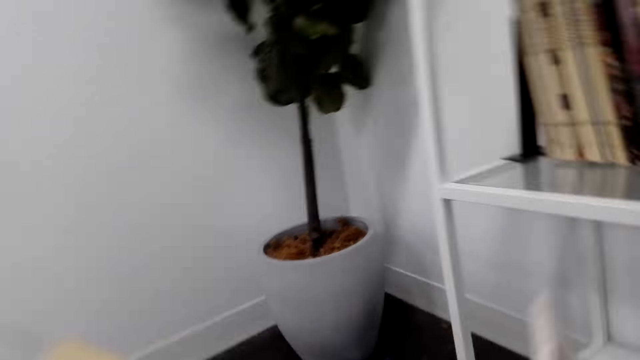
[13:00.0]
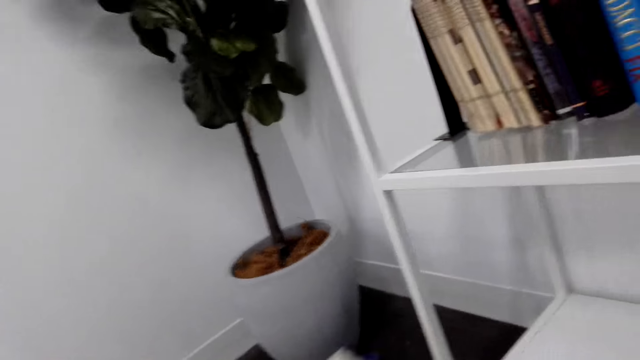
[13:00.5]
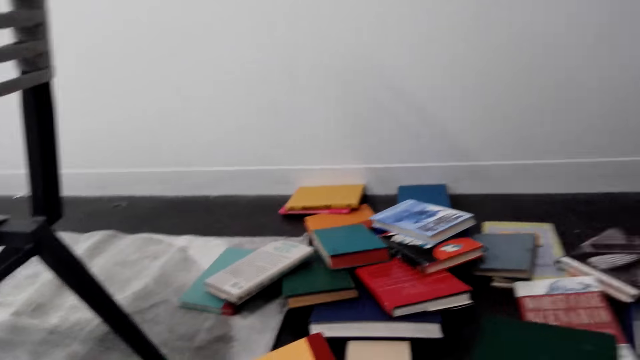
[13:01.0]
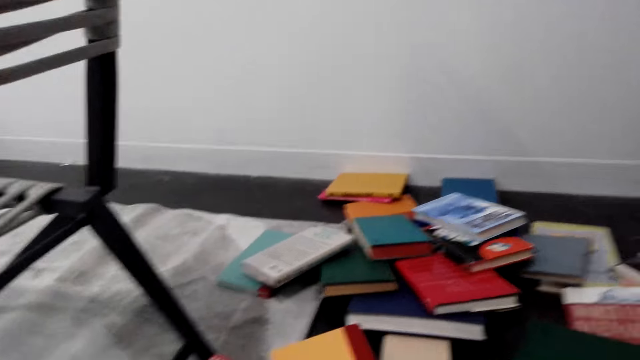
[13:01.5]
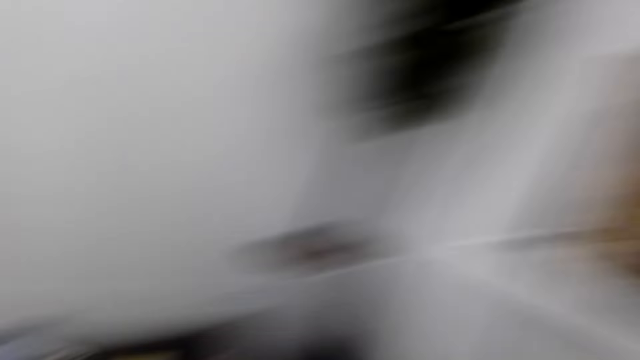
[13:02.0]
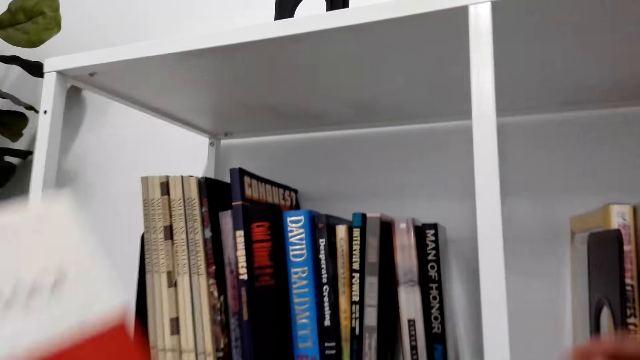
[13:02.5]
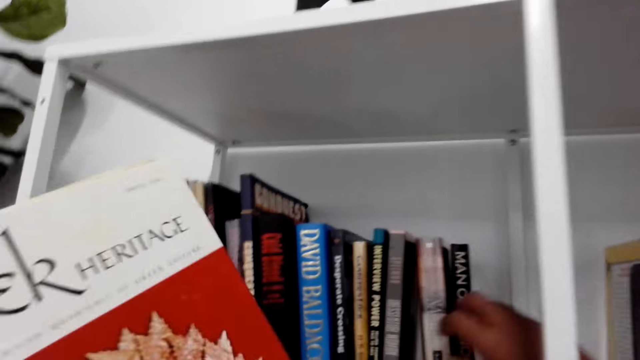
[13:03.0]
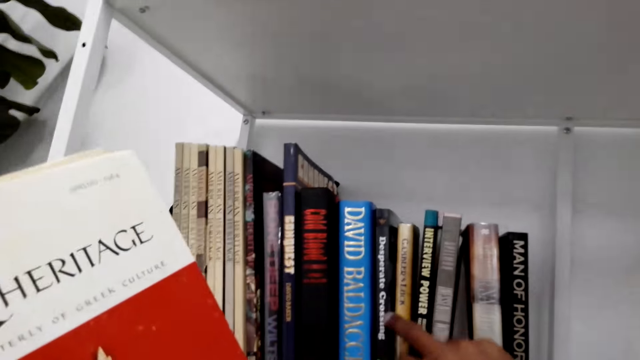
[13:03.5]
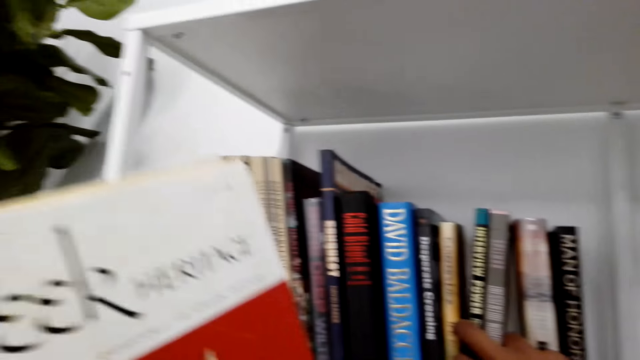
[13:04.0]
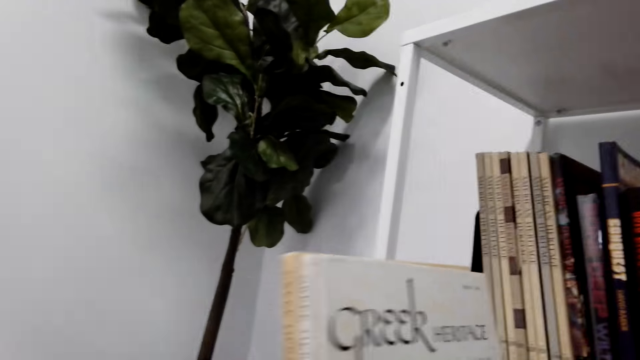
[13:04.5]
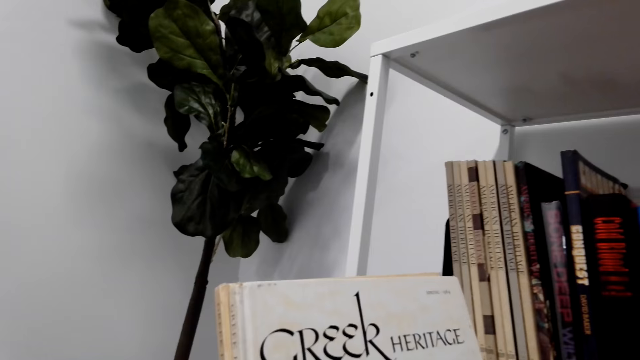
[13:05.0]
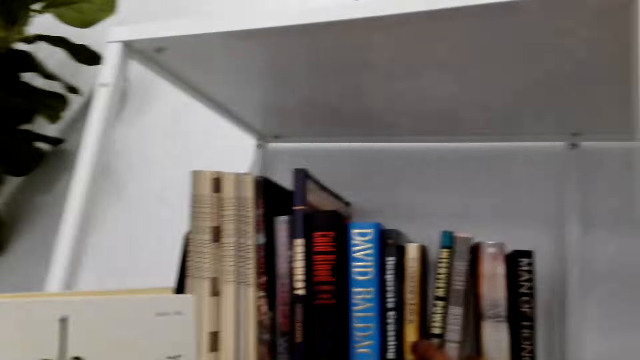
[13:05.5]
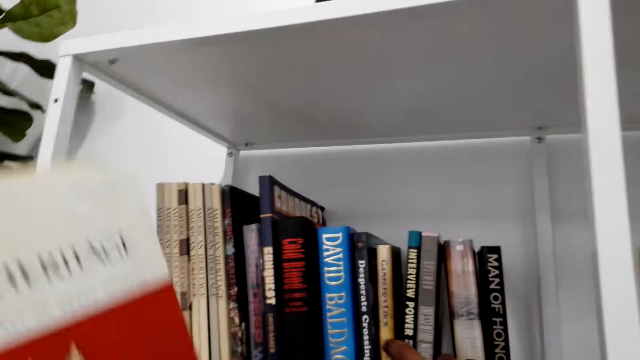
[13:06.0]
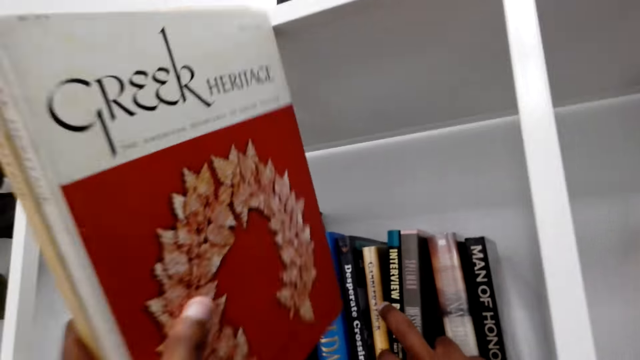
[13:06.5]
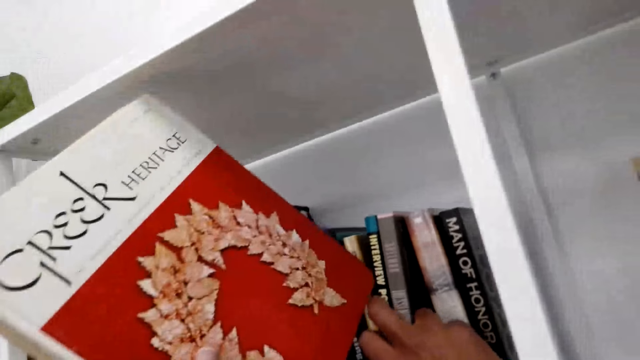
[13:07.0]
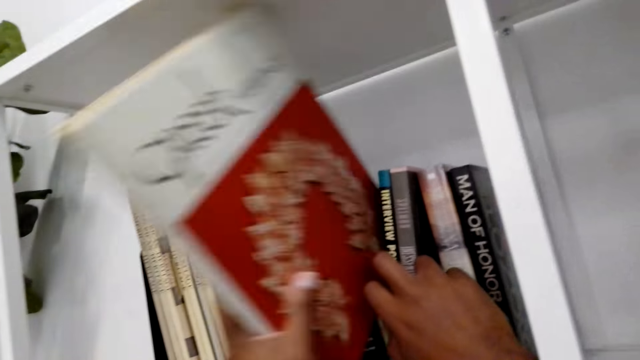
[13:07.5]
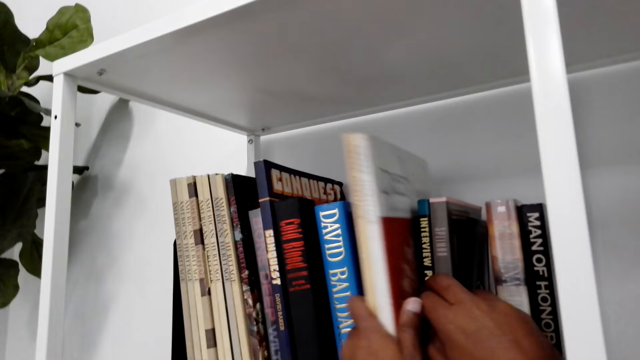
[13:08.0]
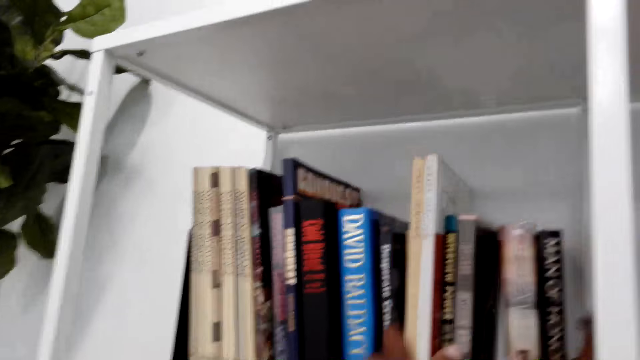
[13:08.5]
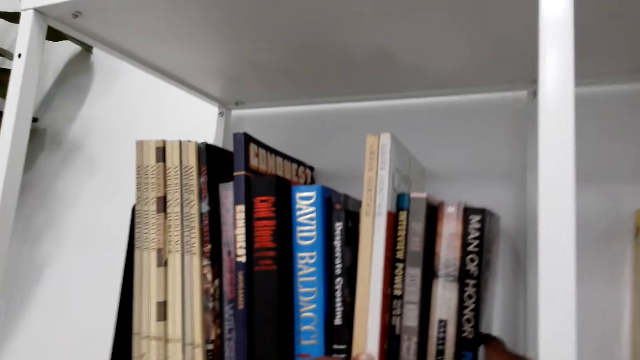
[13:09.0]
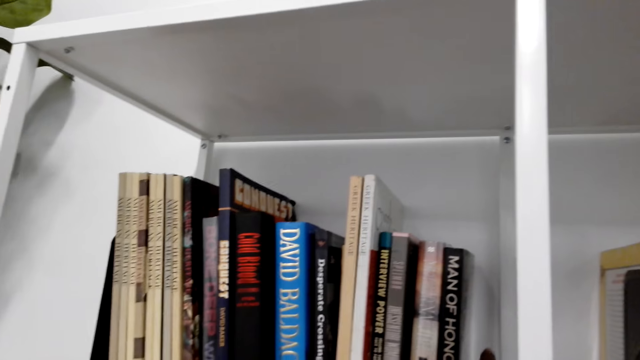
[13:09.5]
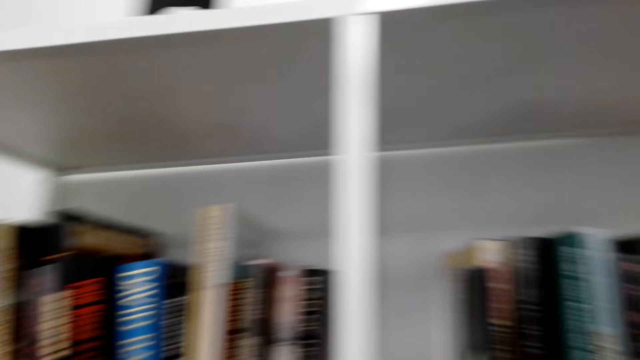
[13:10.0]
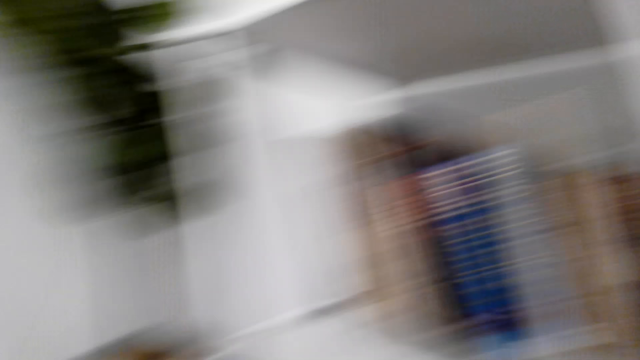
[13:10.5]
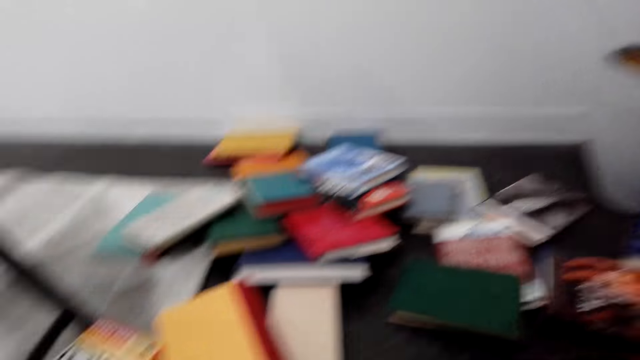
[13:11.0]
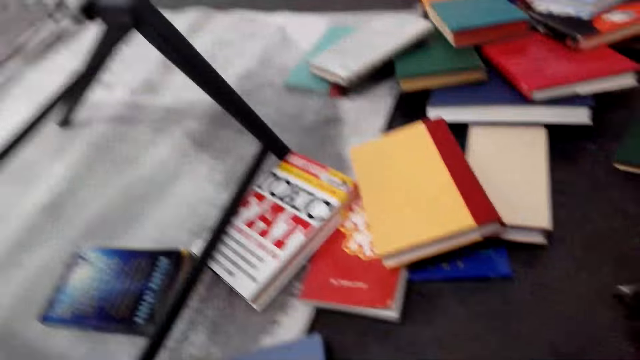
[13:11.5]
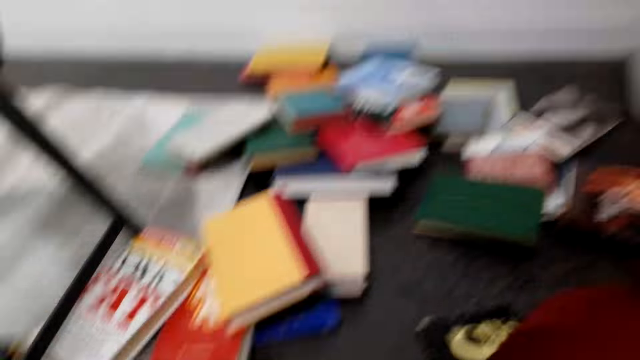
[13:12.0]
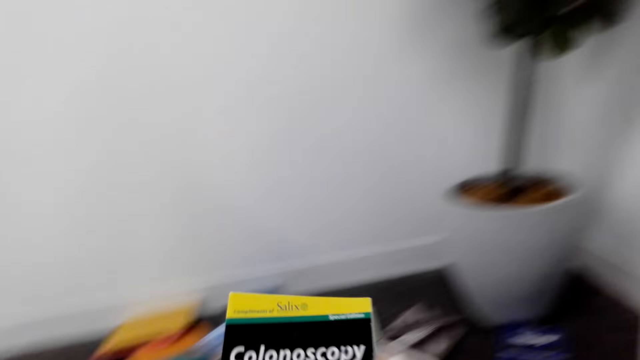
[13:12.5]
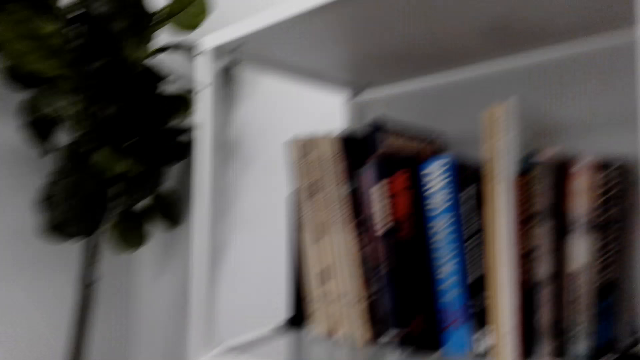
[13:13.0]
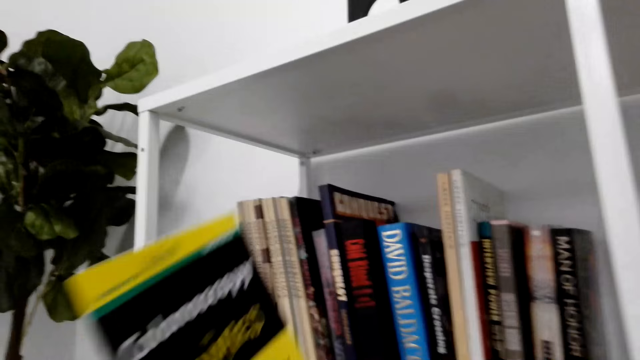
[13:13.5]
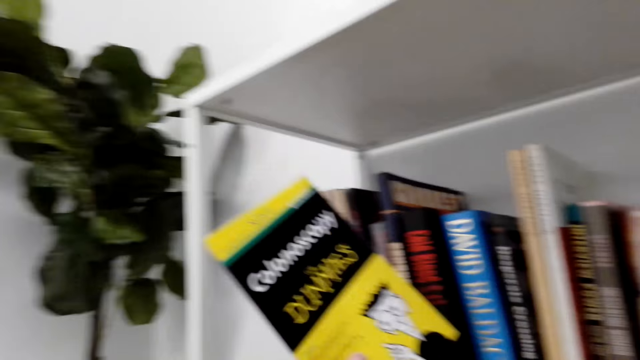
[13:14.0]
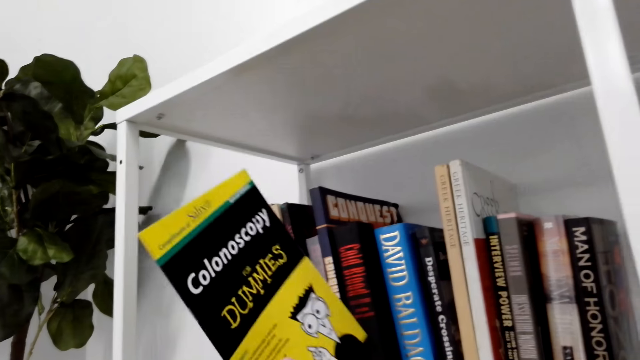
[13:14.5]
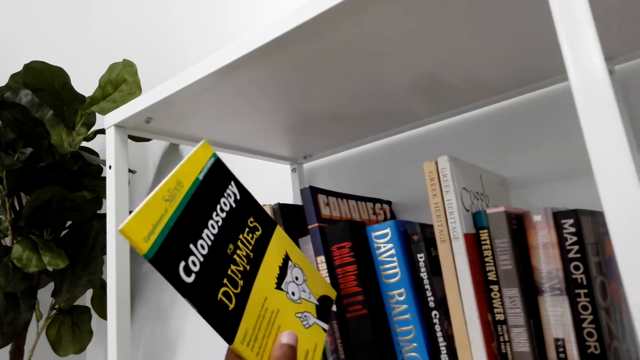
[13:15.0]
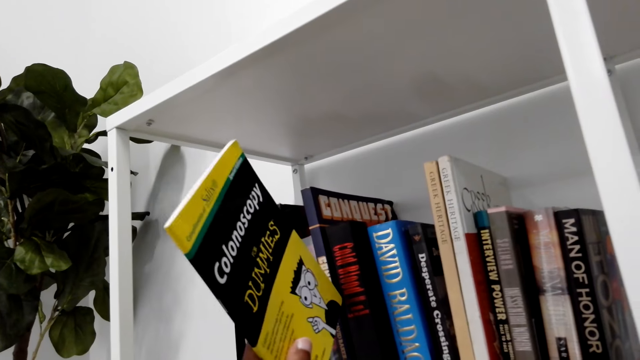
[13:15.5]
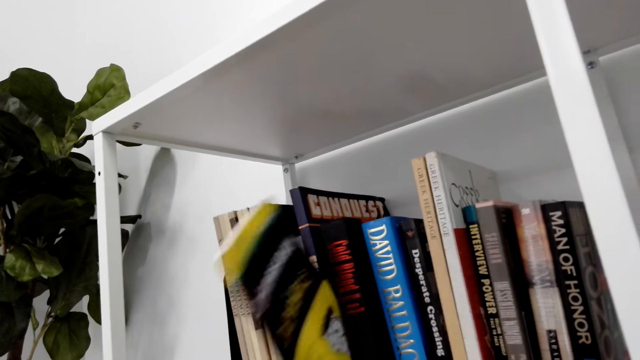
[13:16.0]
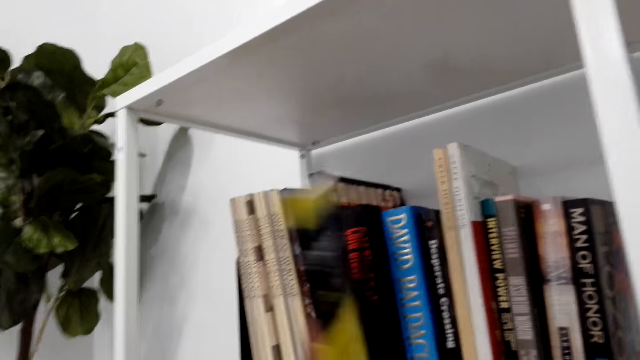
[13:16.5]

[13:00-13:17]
The camera wearer looks at the books. They arrange the book on the bookshelf. They put the book on the shelf. They pick up a book from the floor. They arrange the book on the bookshelf.

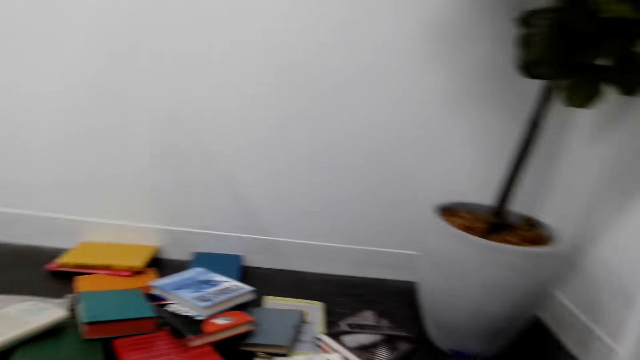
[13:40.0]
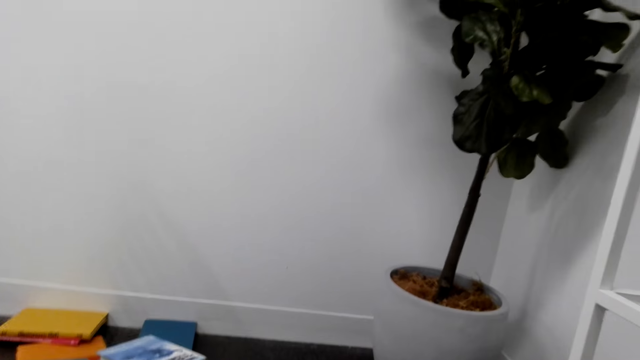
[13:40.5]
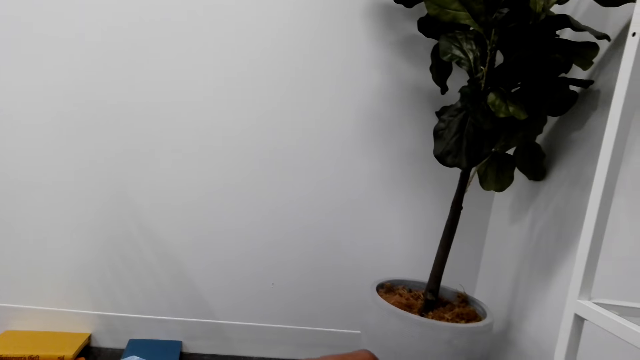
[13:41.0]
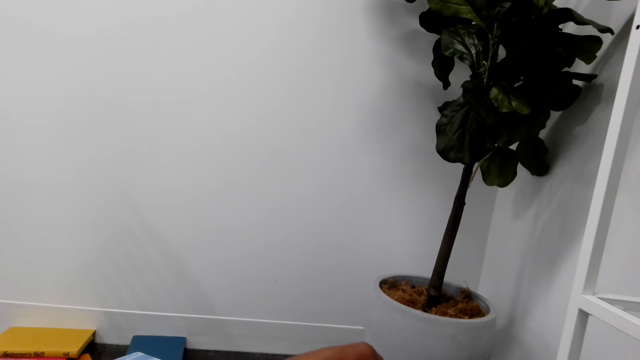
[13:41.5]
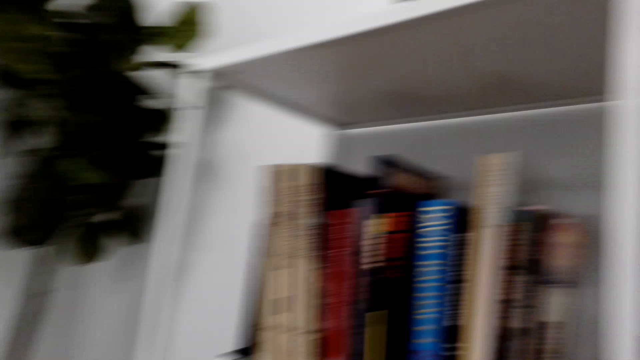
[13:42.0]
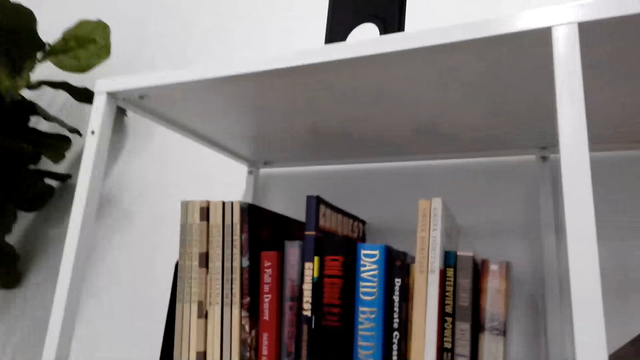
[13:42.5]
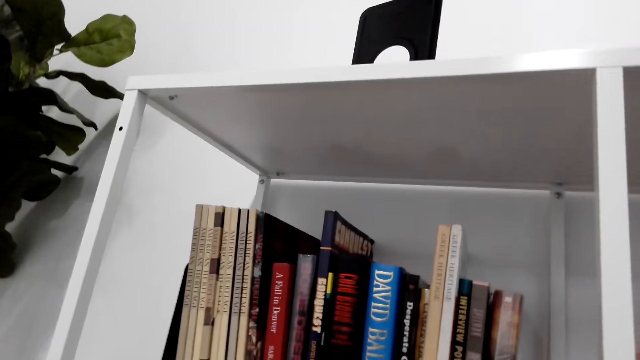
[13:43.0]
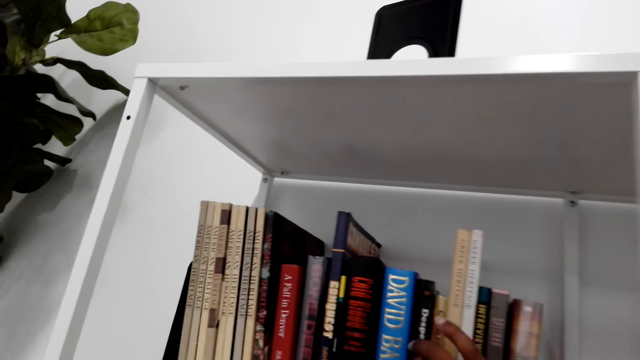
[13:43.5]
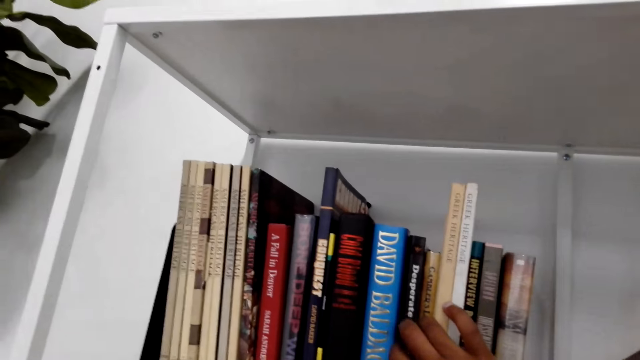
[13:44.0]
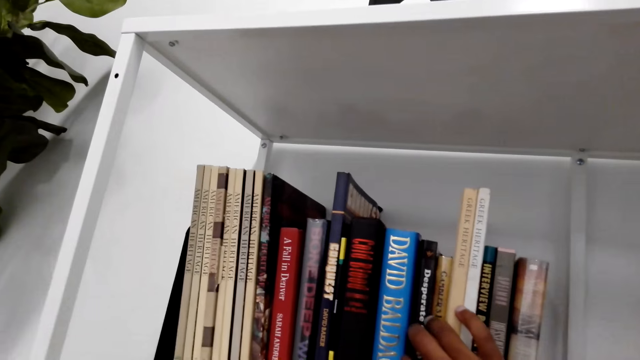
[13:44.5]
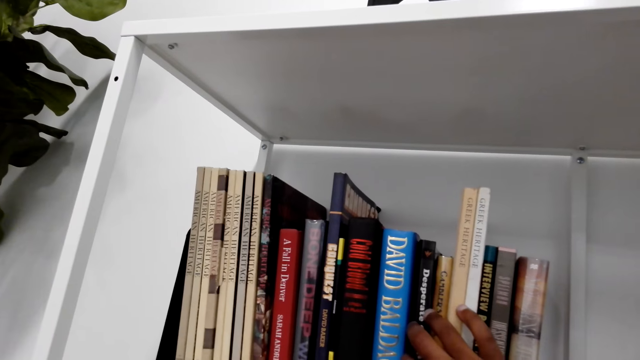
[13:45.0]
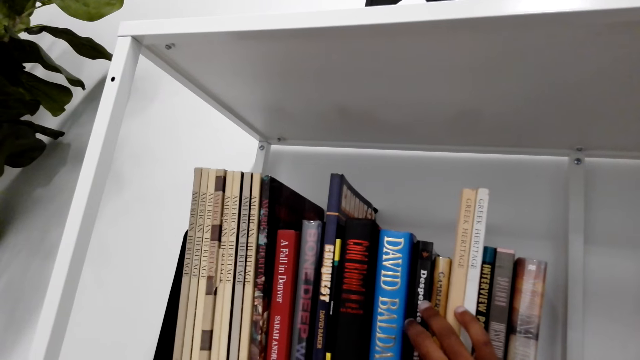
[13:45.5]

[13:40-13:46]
The camera wearer picks up a book from the floor. They touch the book on the shelf.
